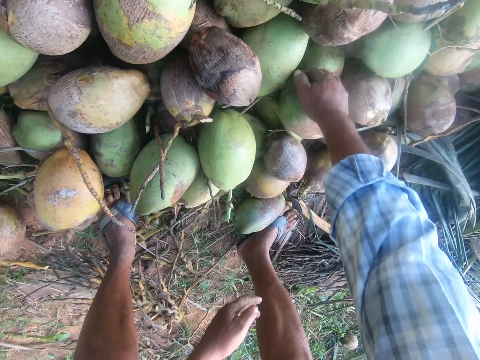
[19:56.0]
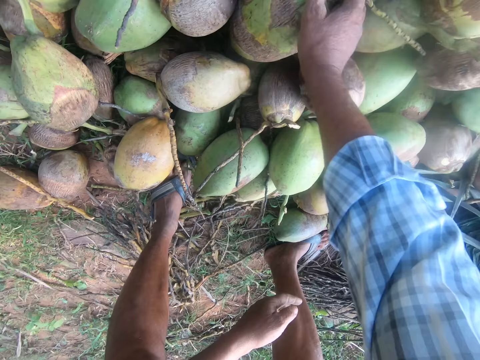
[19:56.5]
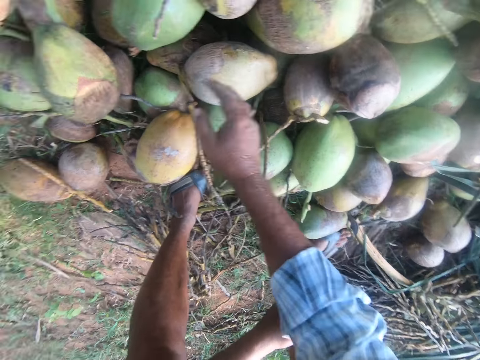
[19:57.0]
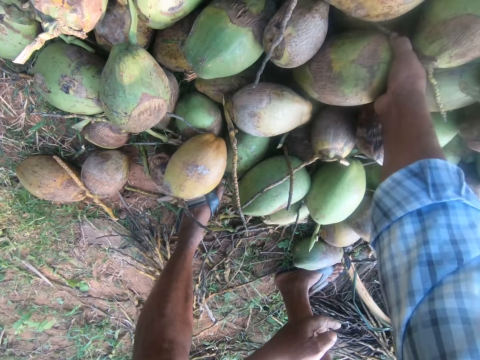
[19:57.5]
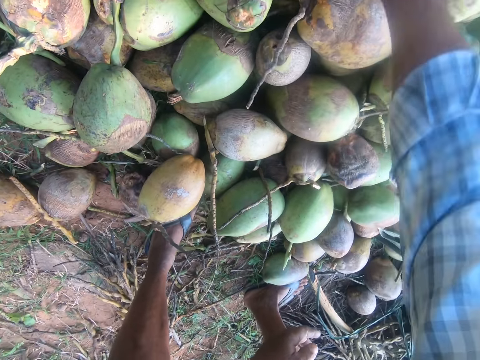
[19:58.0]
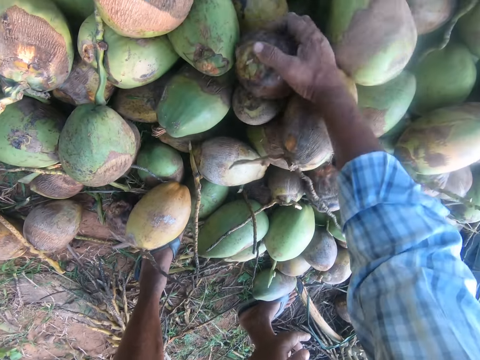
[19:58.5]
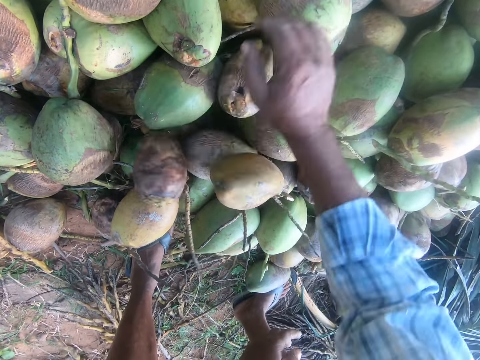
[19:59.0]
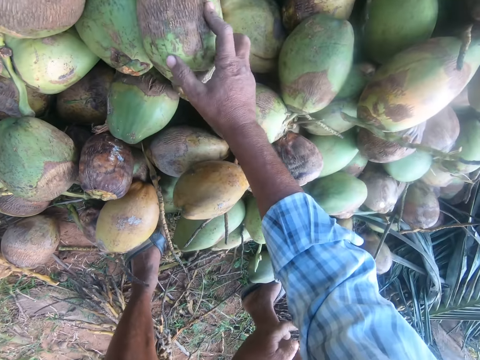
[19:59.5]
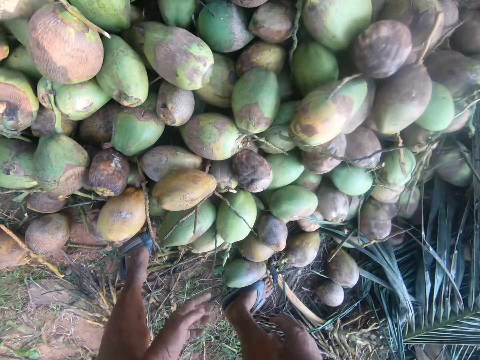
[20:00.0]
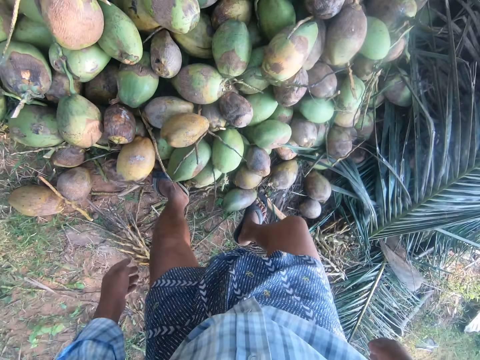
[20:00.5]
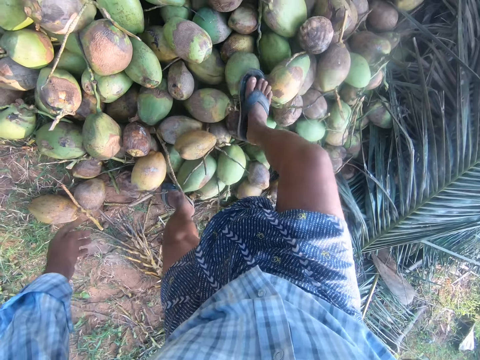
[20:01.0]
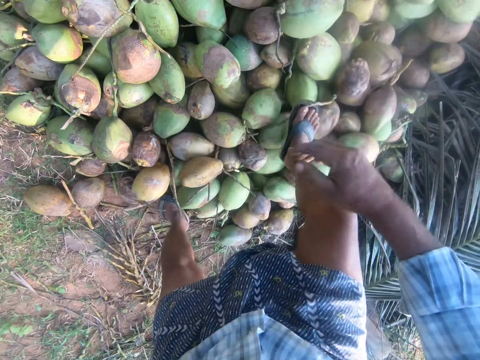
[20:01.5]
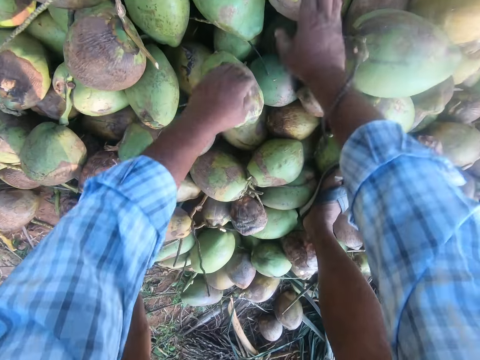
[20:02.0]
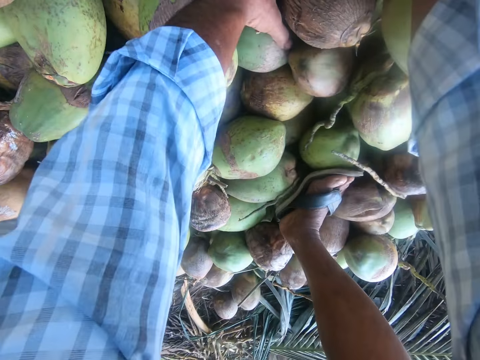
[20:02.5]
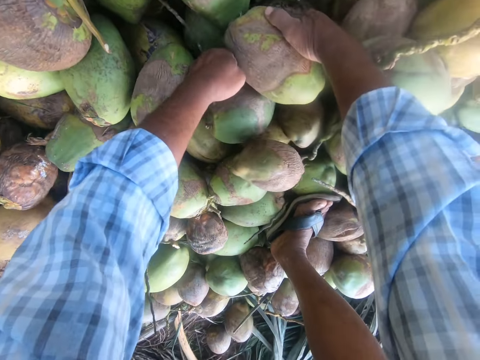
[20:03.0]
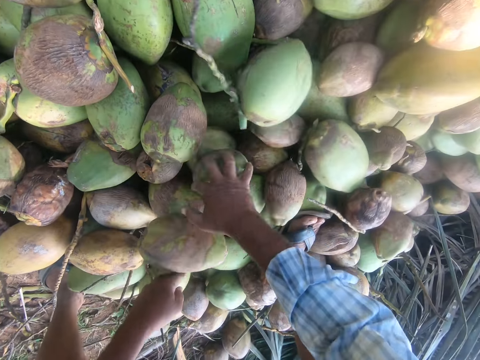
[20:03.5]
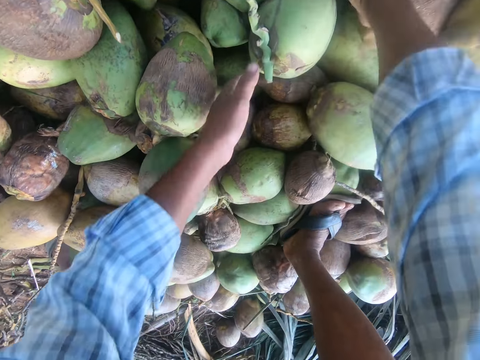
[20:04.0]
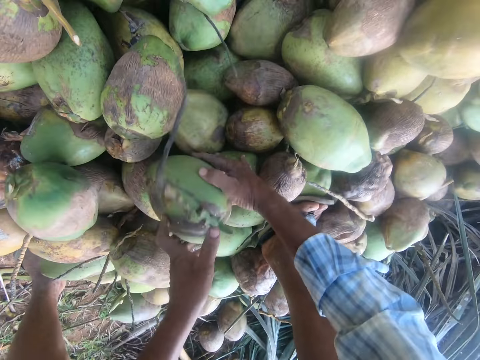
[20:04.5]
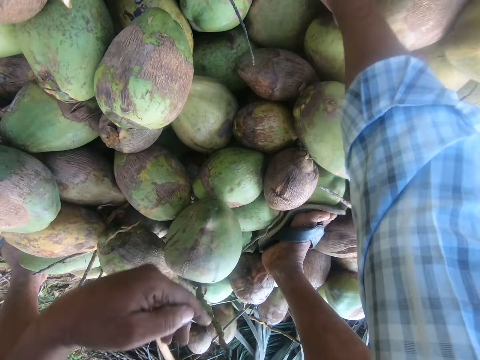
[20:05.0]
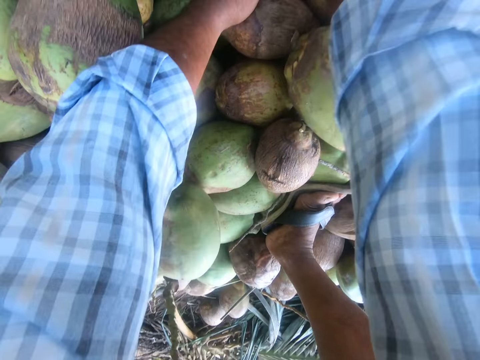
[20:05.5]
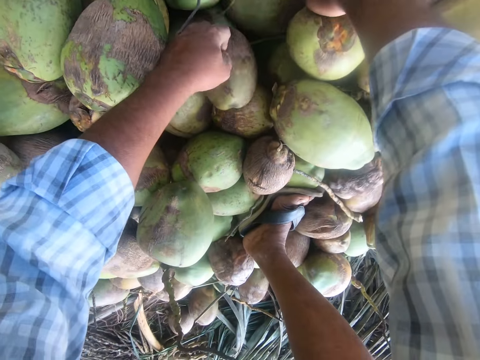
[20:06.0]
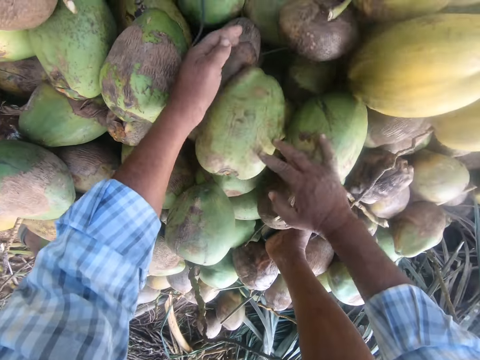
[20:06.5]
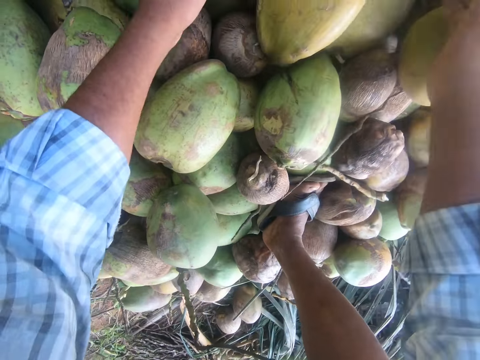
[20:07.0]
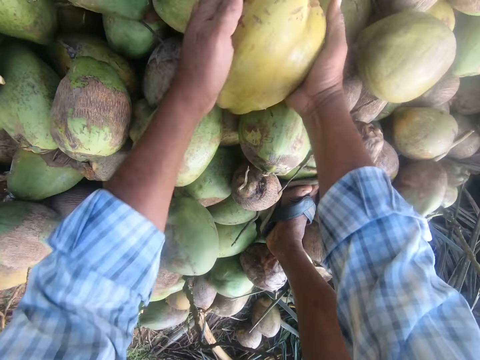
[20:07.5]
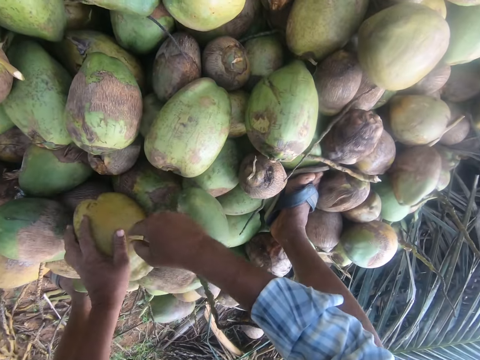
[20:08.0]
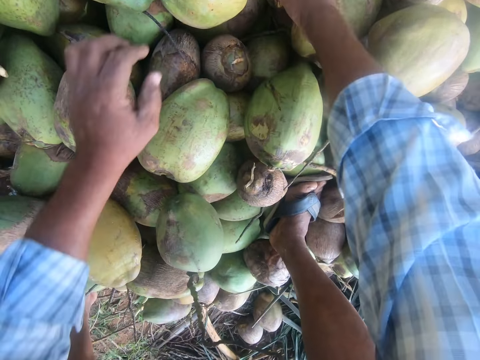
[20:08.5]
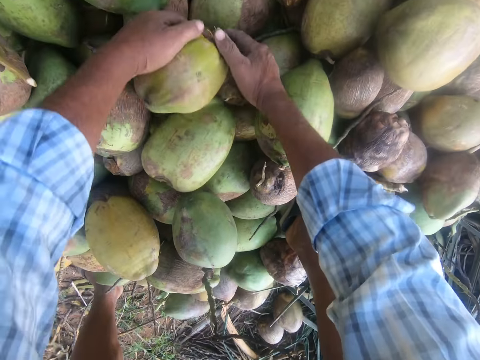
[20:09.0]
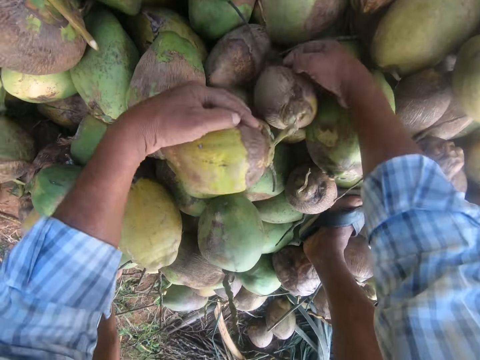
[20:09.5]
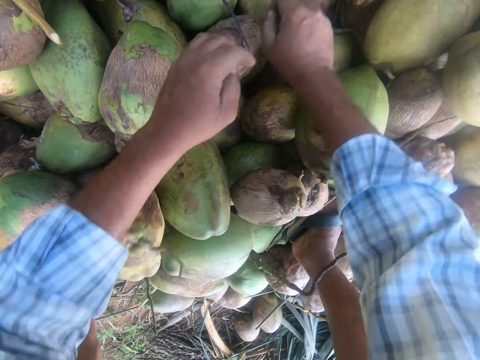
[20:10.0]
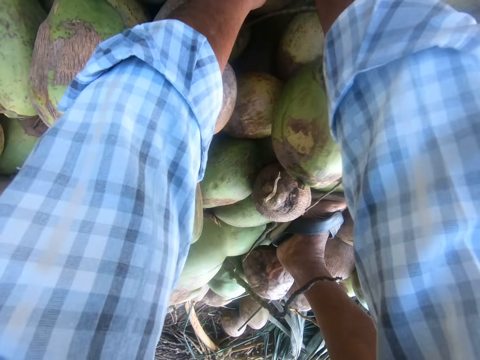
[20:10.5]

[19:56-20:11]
The camera wearer stands up and moves the coconuts with the leg. They step on the coconuts. They bend downwards and move the coconuts aside. They pick the coconut on top of others, put the coconut on top of others, and move the coconuts on top of others.

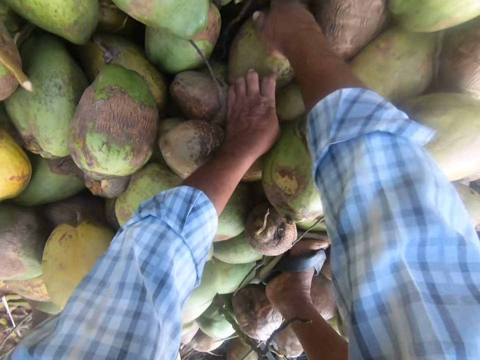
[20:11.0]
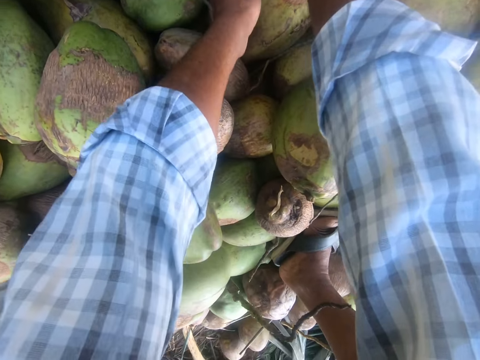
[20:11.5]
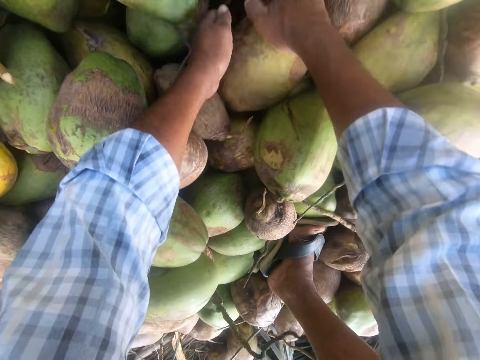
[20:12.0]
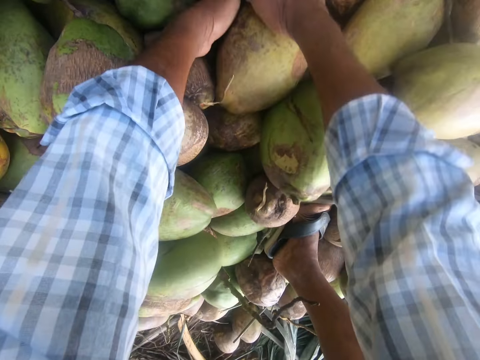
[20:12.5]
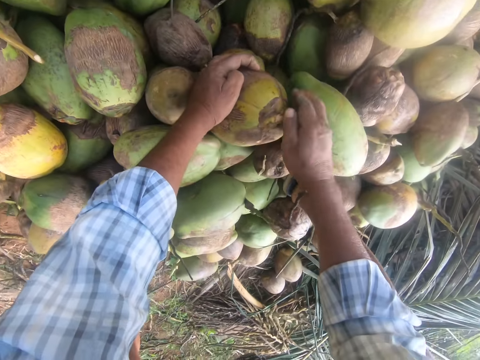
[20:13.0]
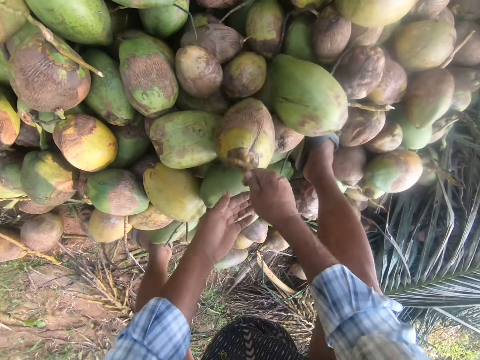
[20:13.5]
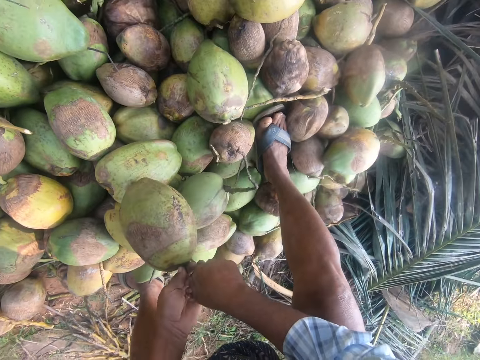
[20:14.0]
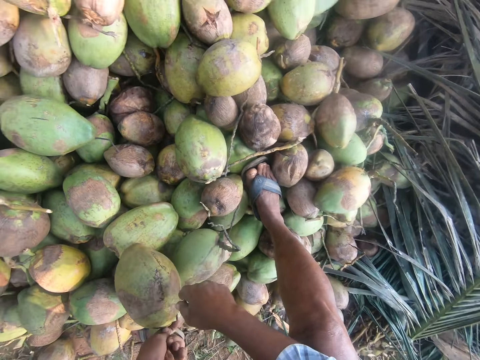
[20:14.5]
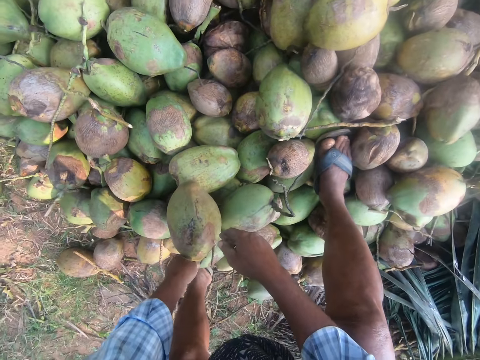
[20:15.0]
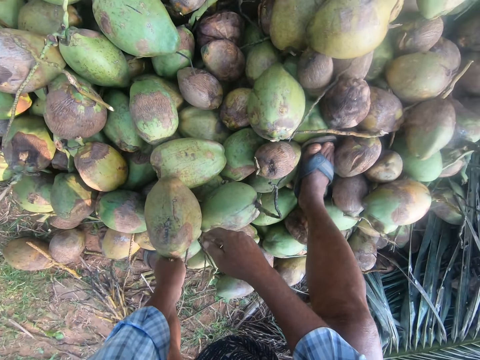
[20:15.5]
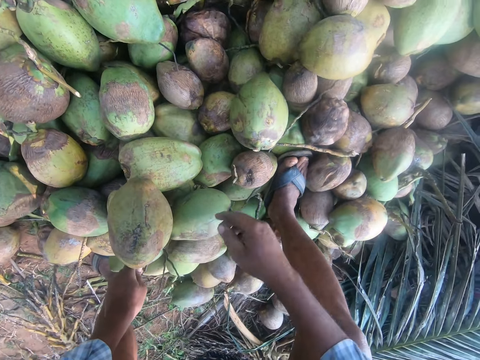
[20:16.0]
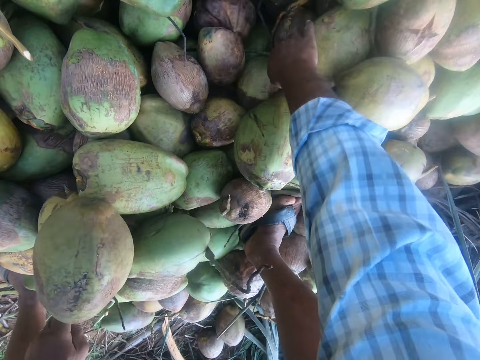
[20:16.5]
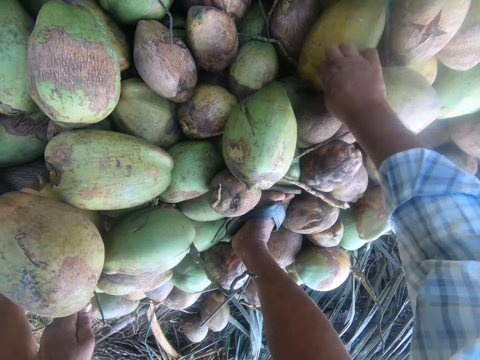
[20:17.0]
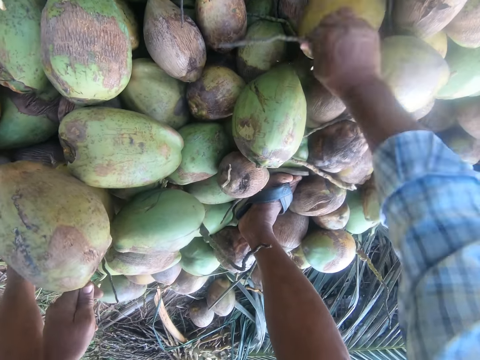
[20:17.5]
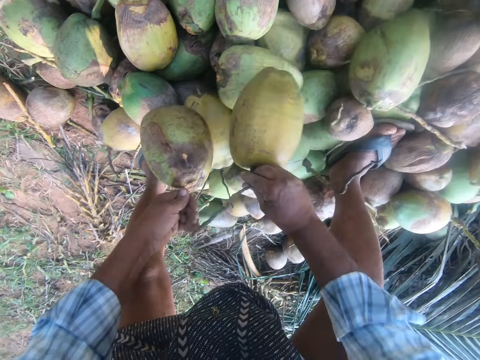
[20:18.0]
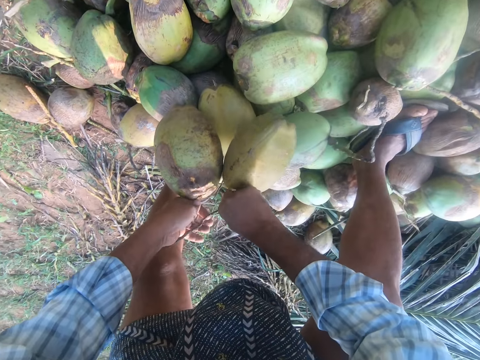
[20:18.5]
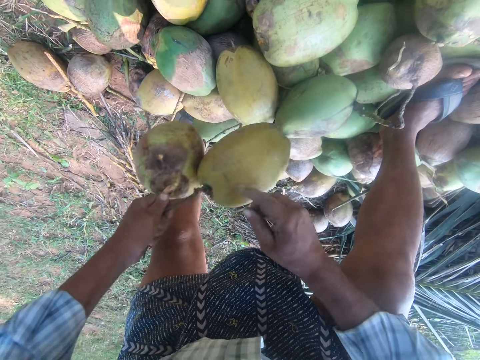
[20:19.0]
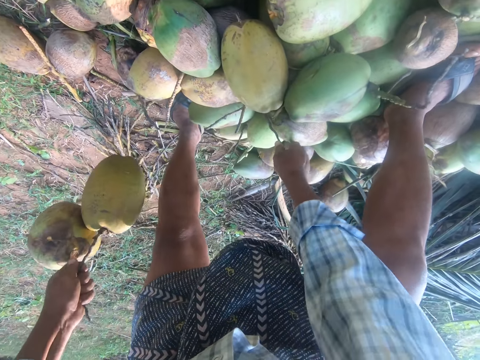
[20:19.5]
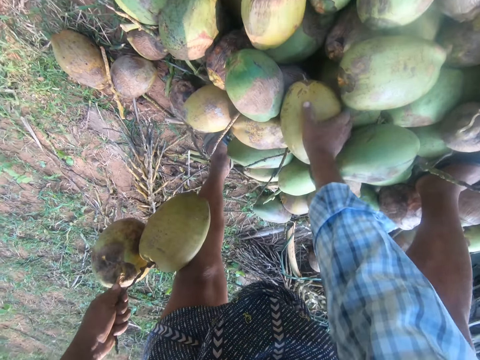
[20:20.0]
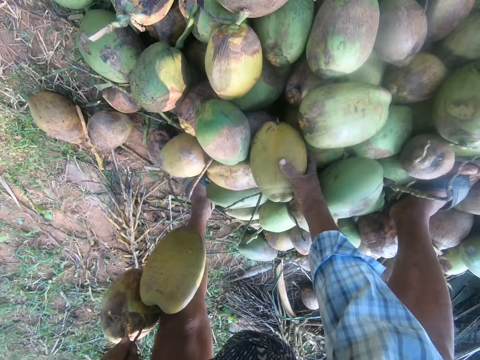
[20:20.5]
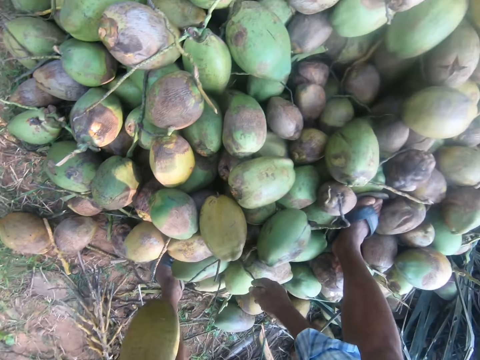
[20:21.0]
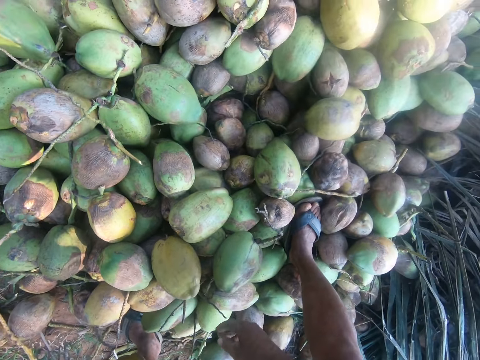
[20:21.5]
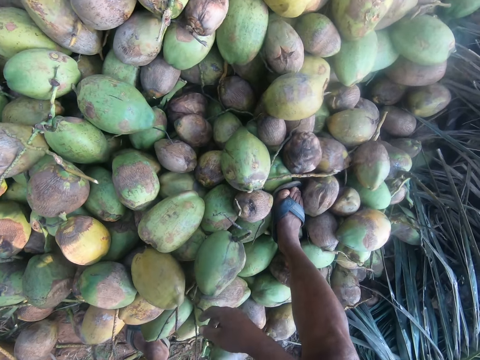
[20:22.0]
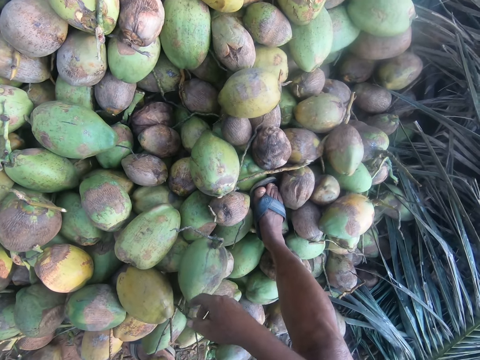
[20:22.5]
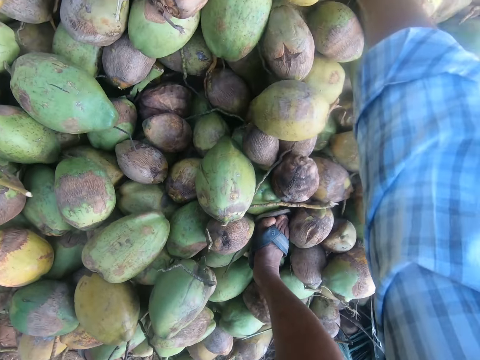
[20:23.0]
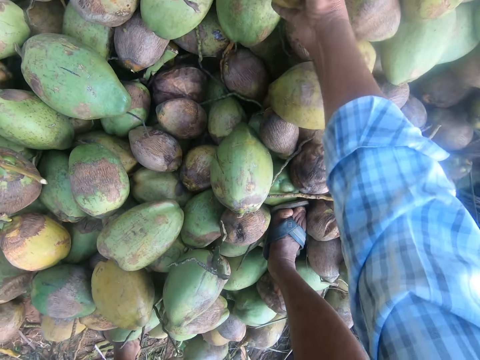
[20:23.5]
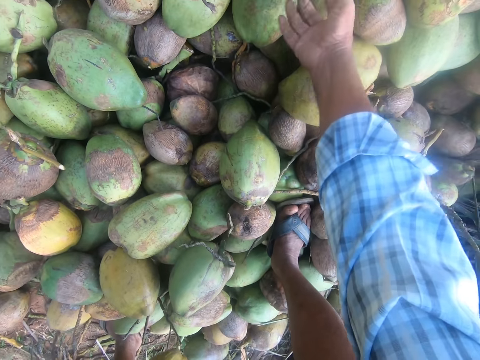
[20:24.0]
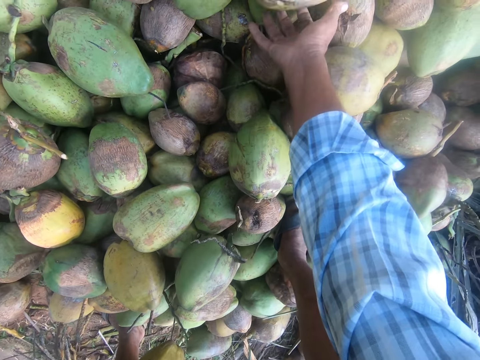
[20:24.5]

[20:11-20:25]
The camera wearer picks up the coconut on top of others. They hold the coconut with the other hand. They look at the coconuts. They turn the coconut. They pick up the coconut on top of others. They hold the coconut with the other hand. They move their hand around. They hold the coconut. They look at the coconuts. They move a coconut on top of others.
